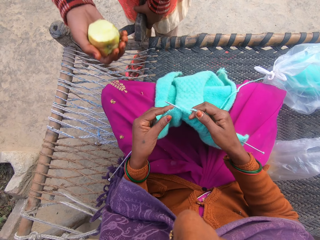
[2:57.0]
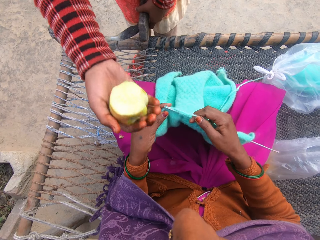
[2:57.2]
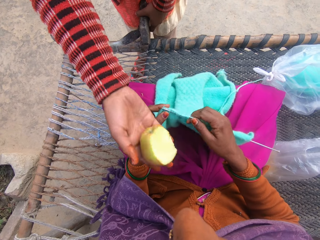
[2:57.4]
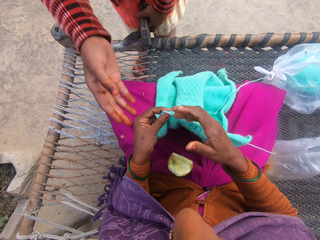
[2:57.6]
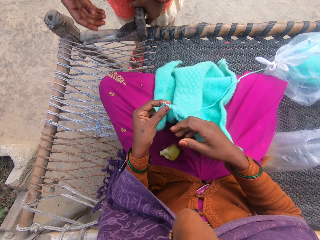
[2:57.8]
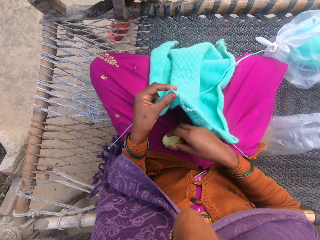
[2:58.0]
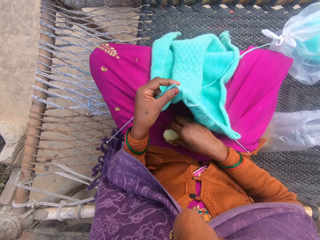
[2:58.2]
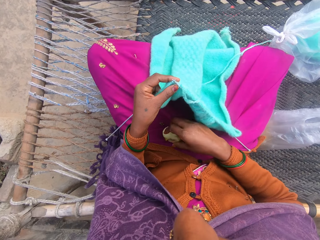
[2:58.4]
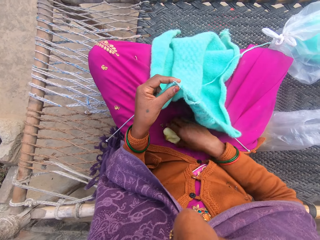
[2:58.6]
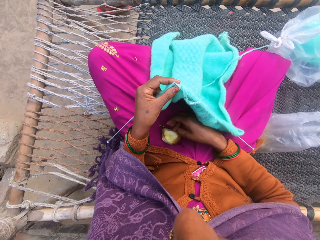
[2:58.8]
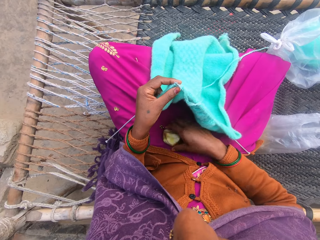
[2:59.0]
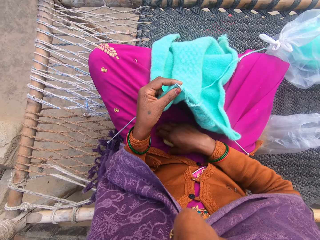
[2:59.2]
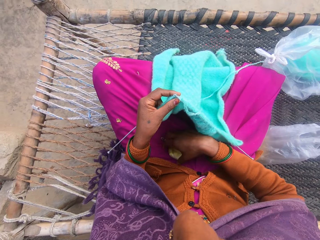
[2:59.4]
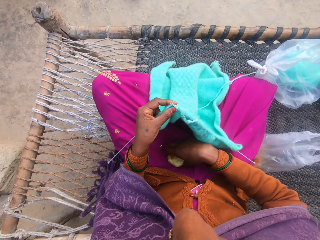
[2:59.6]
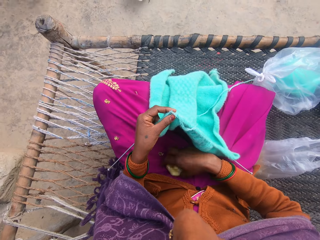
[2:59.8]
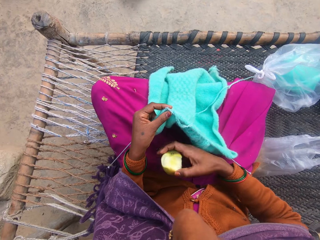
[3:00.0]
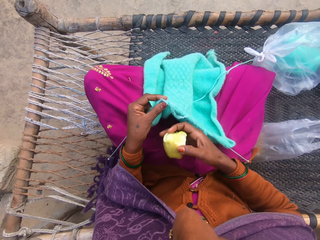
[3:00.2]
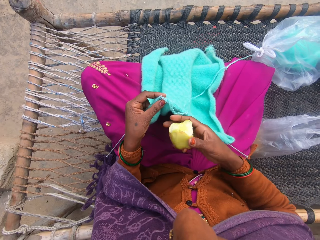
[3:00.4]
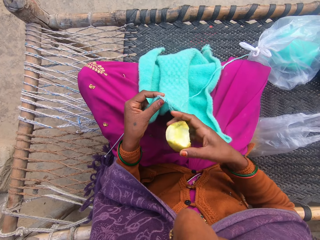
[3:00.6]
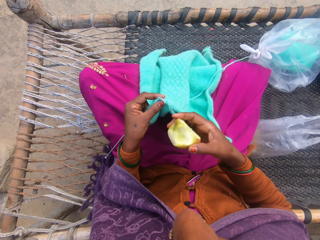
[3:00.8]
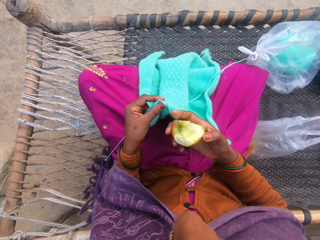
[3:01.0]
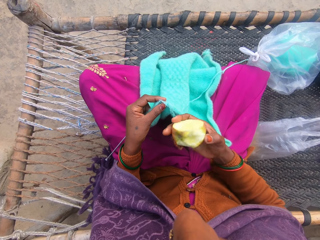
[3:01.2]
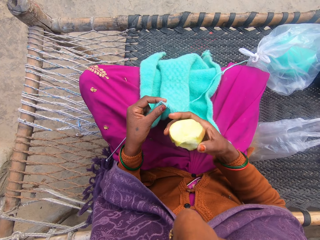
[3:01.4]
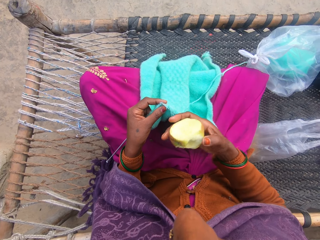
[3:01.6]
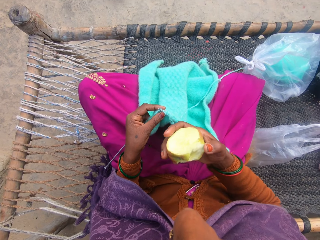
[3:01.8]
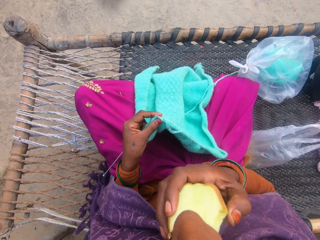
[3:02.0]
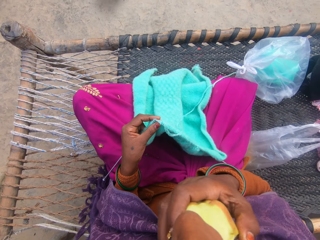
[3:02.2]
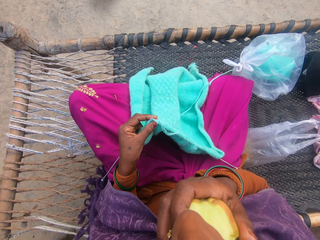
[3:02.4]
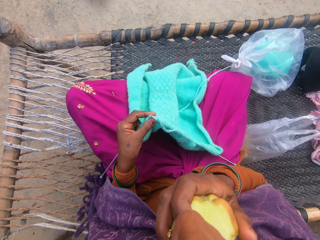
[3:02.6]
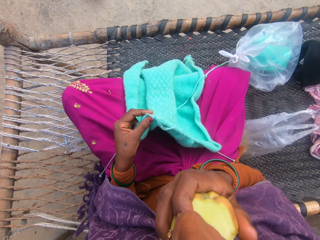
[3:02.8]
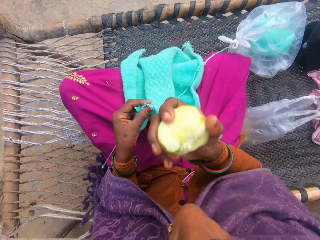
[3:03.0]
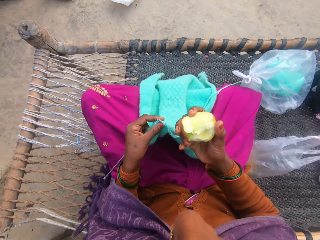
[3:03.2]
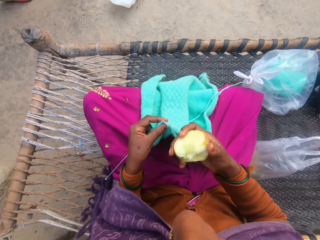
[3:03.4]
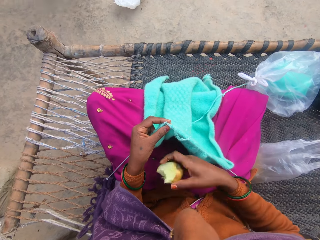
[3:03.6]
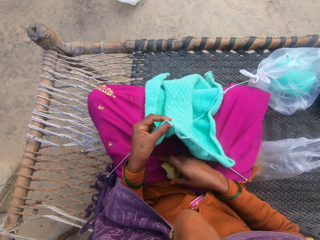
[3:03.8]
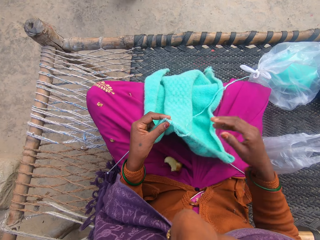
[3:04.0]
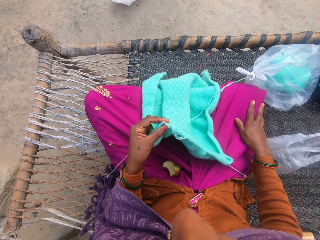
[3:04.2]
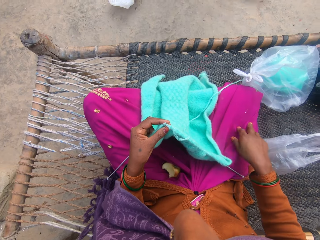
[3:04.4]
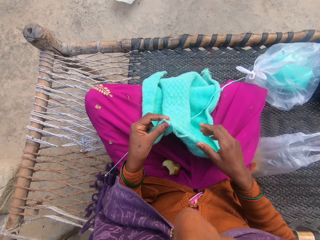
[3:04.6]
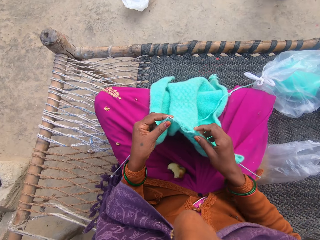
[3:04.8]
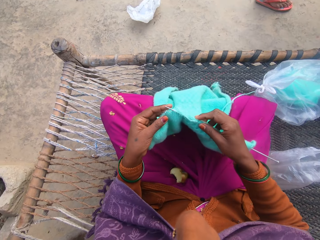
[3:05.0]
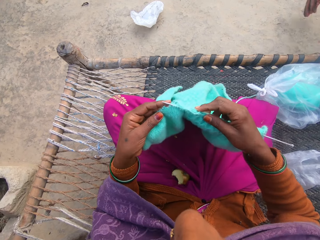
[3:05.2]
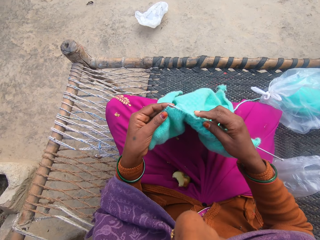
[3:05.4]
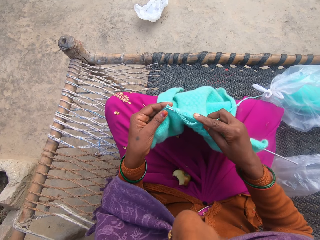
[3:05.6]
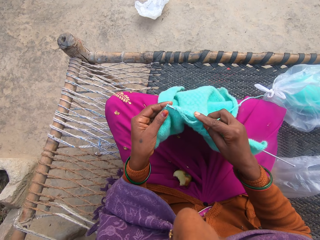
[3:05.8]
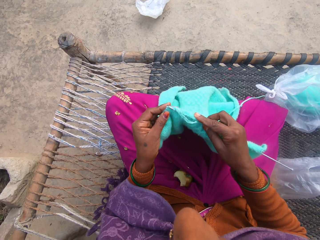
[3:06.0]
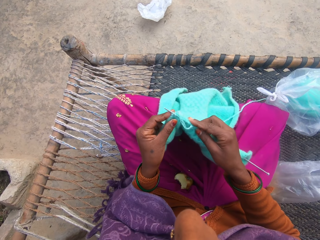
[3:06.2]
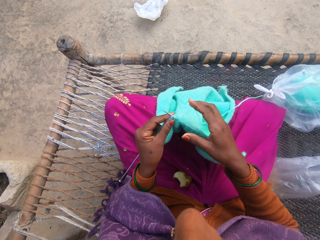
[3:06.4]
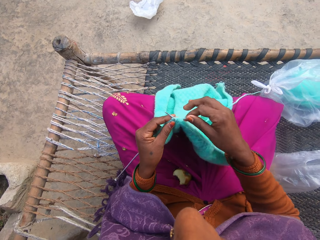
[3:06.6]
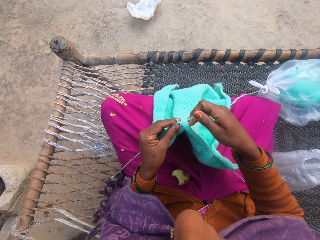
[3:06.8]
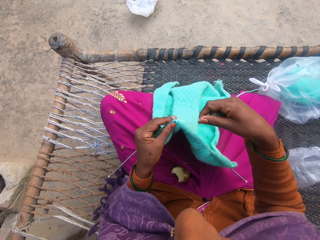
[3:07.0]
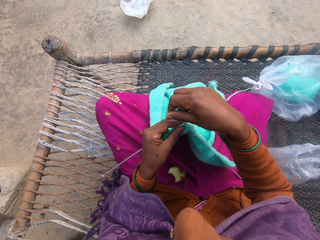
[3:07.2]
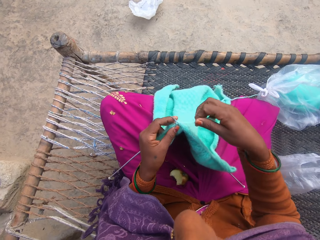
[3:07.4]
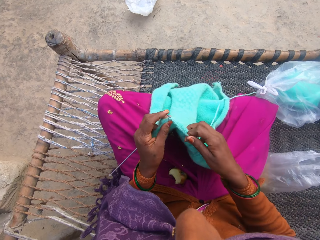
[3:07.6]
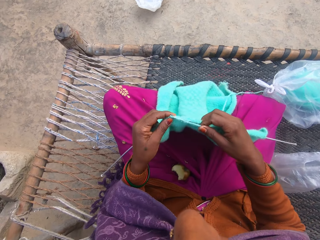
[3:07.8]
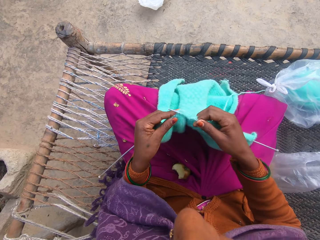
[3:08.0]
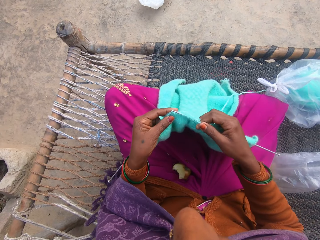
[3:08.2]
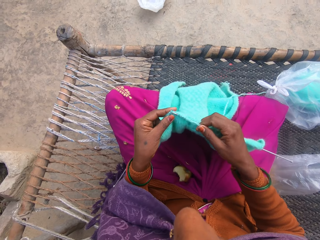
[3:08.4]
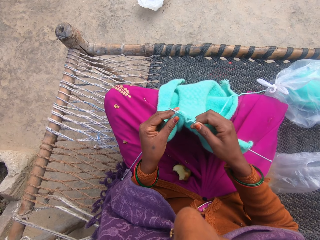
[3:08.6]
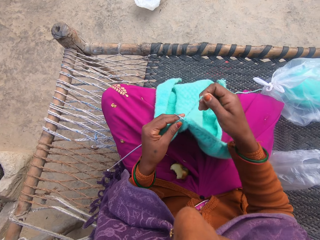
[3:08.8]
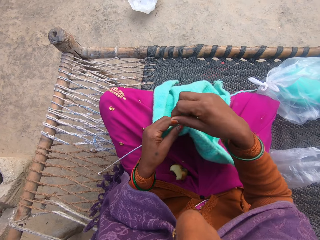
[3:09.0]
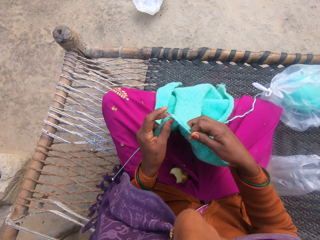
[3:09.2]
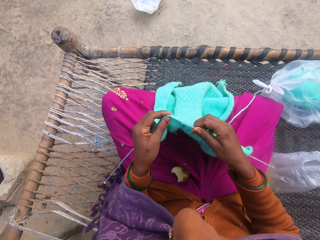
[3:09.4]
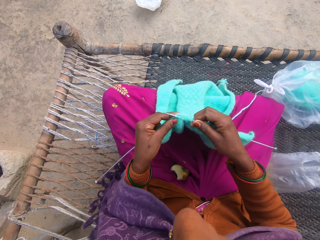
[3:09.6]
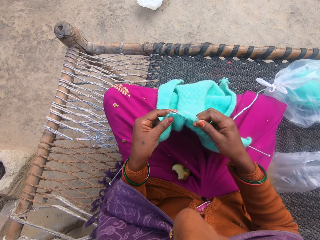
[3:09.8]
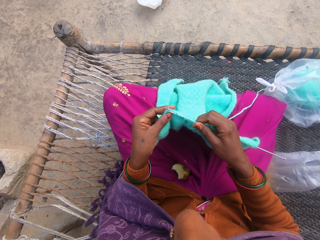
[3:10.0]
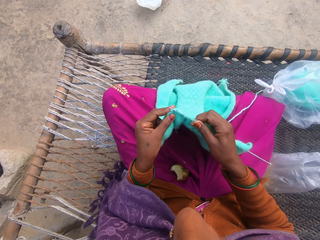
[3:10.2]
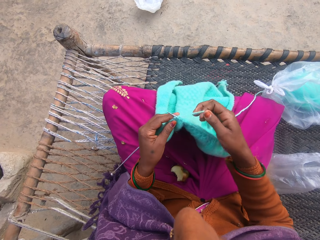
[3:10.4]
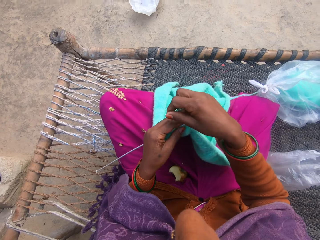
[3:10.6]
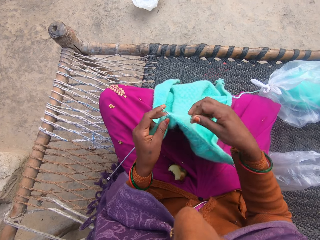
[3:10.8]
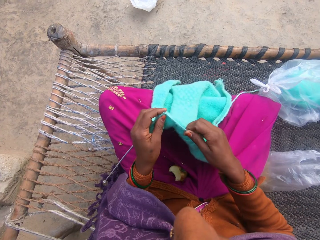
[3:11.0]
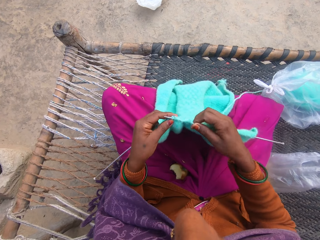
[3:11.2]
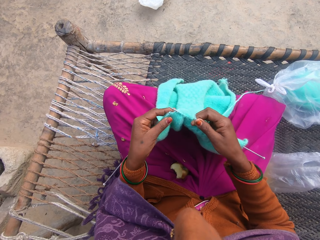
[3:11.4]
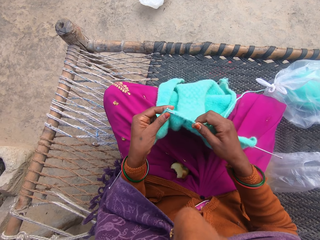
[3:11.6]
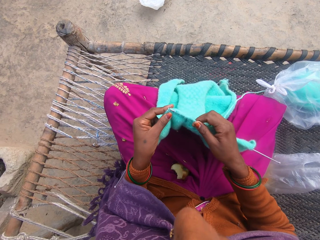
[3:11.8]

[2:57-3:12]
The camera wearer knits the cloth. The girl drops the apple in her hand on the cloth between the thighs of the camera wearer. The girl leaves with the knife. The camera wearer picks the apple from her cloth. She eats the apple. She drops the apple in her hand on the cloth between her thighs. She wipes her hand on the cloth. She knits with thread from a yarn on the charpoy. She rolls the string on the knitting needle. She knits the cloth. She rolls the string on the knitting needle.

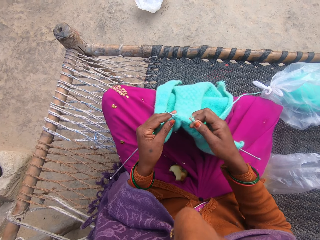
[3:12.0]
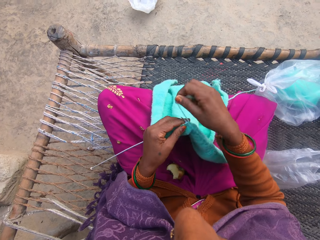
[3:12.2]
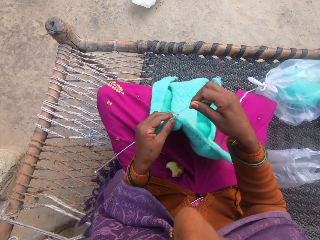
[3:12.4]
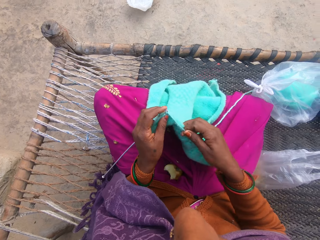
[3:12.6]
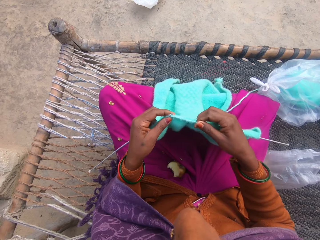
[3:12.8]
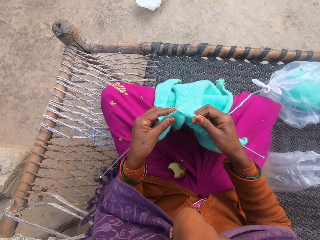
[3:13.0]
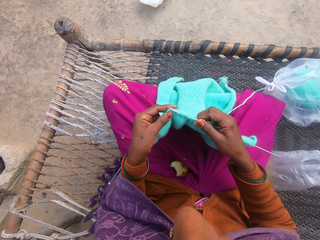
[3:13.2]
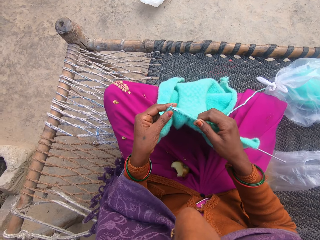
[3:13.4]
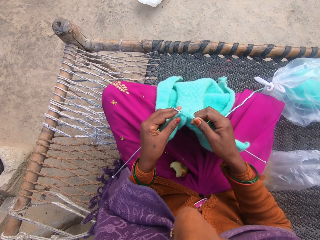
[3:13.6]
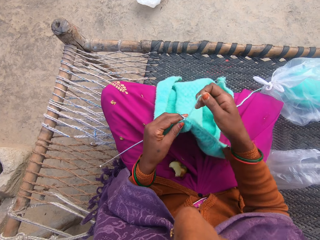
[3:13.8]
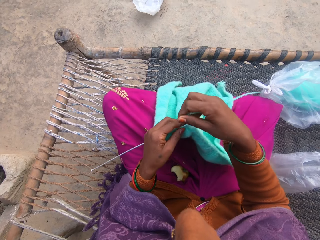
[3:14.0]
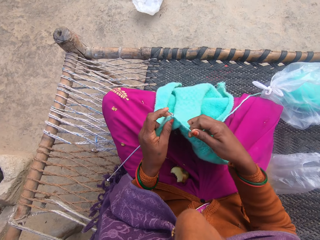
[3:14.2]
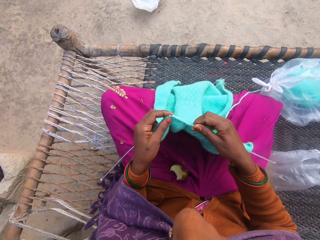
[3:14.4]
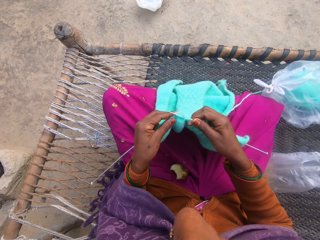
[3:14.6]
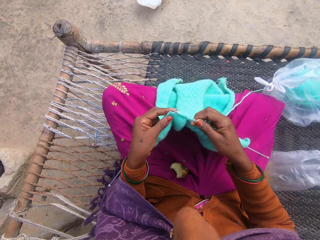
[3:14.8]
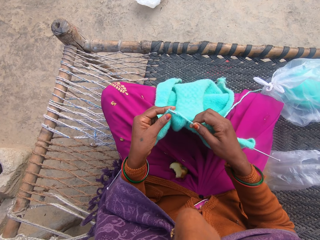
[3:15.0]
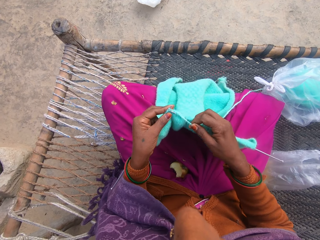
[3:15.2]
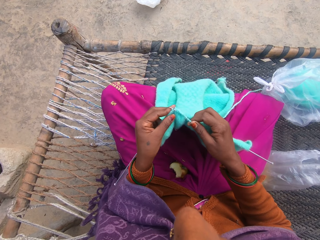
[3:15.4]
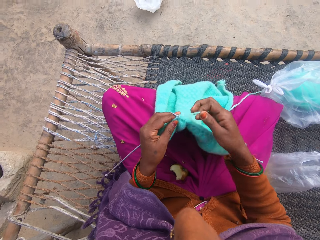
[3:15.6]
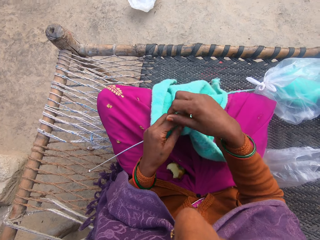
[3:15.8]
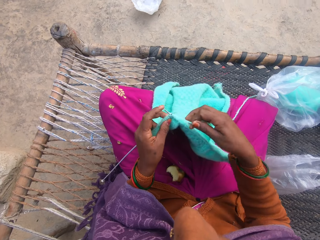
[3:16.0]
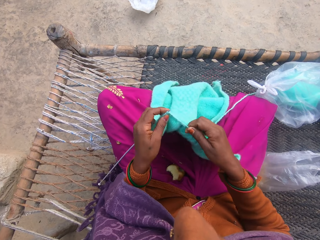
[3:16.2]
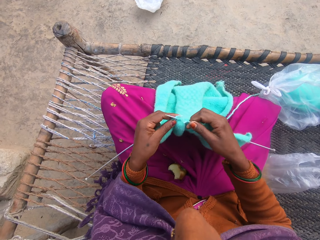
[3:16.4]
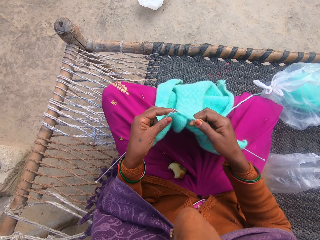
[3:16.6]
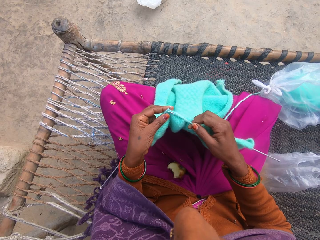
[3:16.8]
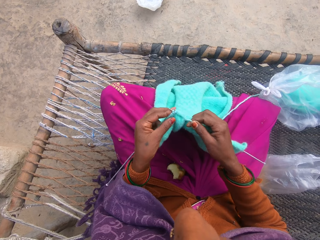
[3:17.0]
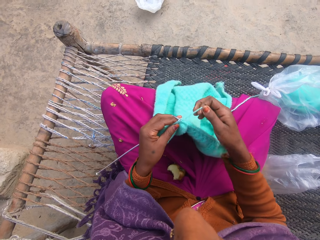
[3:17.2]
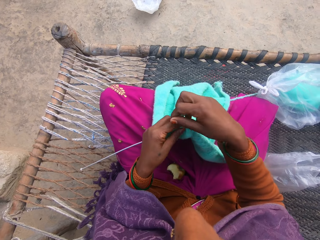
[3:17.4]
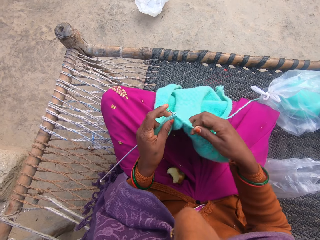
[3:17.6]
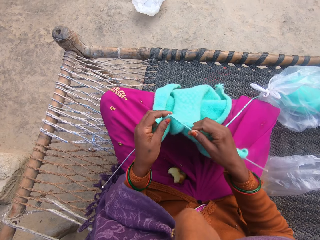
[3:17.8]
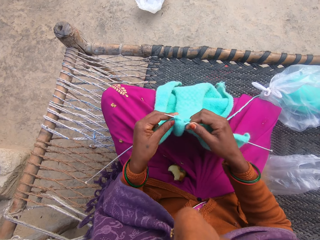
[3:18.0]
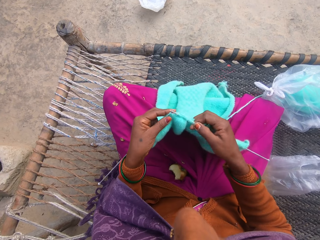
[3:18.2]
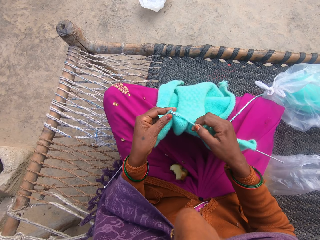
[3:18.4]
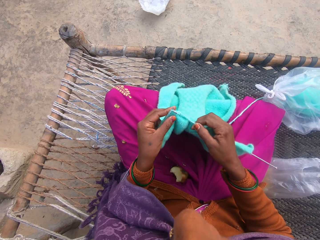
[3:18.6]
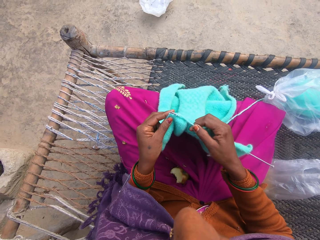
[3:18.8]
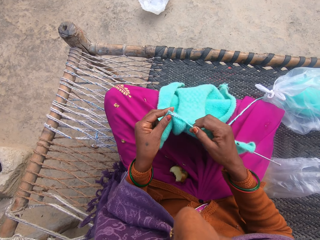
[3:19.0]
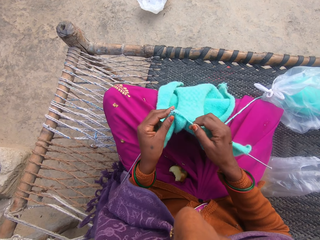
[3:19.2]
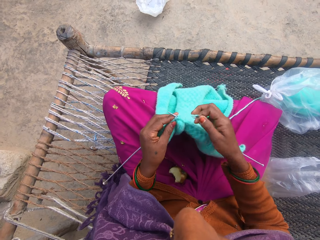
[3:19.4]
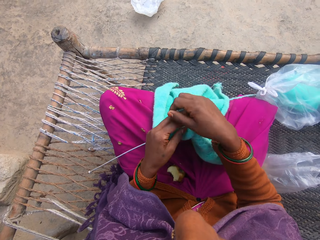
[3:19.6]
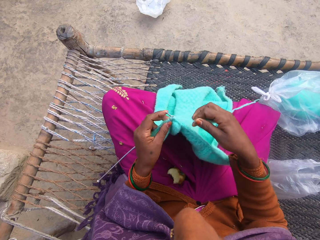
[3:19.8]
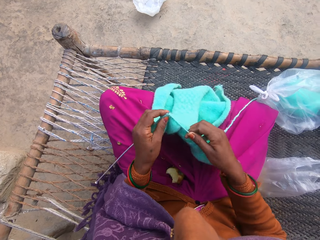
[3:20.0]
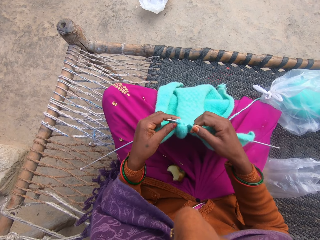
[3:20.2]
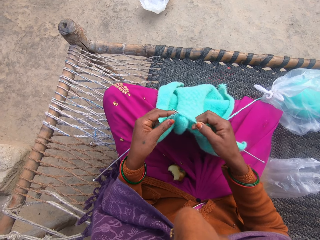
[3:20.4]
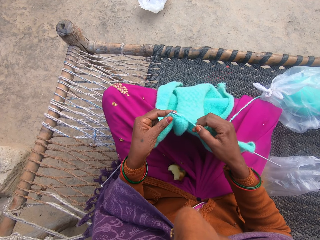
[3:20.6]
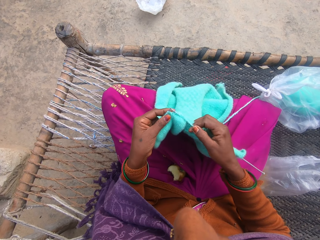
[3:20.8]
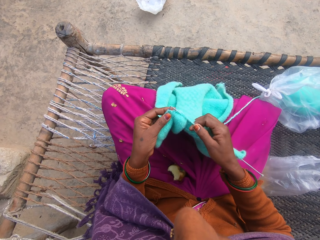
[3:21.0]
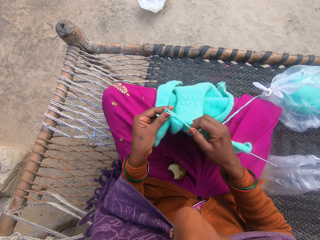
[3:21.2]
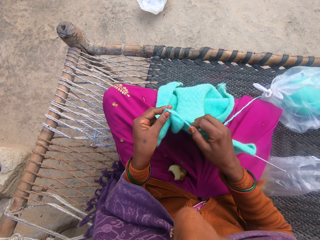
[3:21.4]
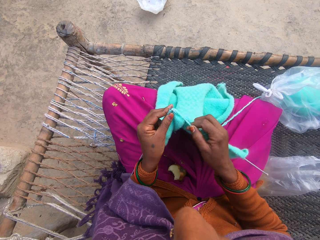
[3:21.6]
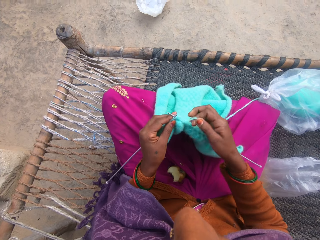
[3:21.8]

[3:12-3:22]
The camera wearer knits the cloth. They roll the string on the knitting needle. They knit the cloth. They roll the string on the knitting needle. They knit the cloth. They roll the string on the knitting needle. They knit the cloth.
